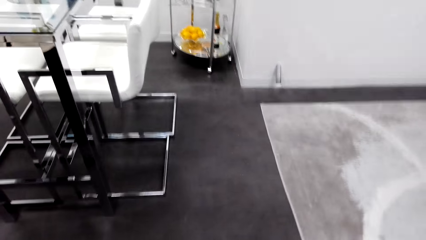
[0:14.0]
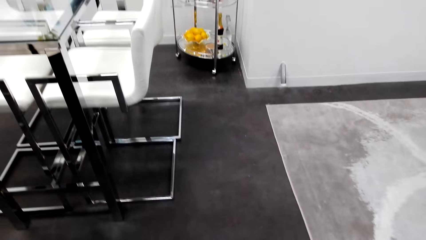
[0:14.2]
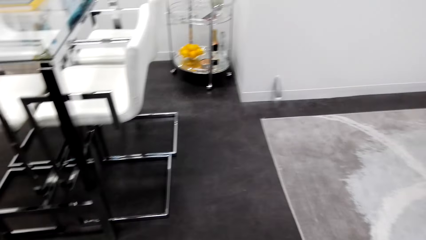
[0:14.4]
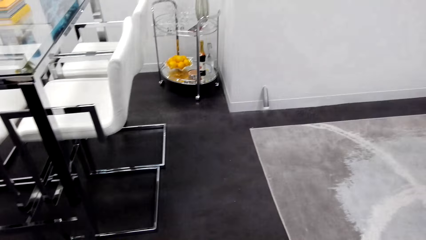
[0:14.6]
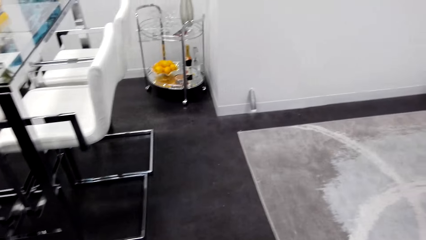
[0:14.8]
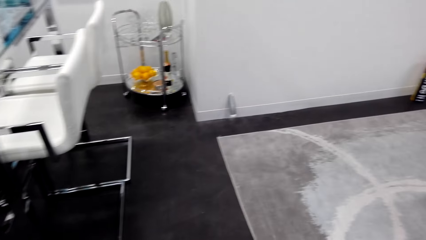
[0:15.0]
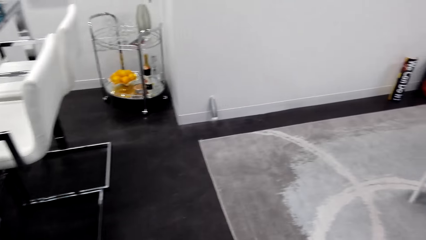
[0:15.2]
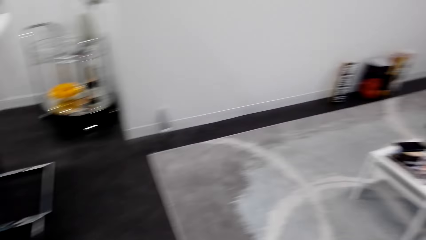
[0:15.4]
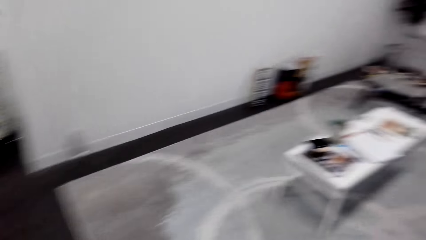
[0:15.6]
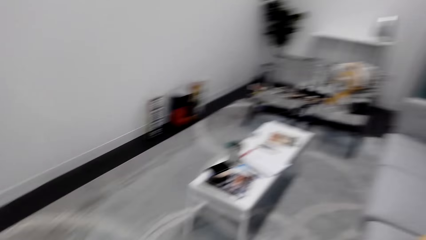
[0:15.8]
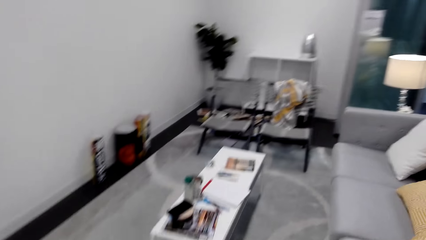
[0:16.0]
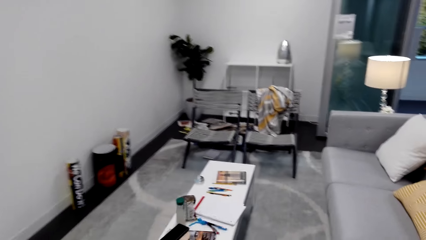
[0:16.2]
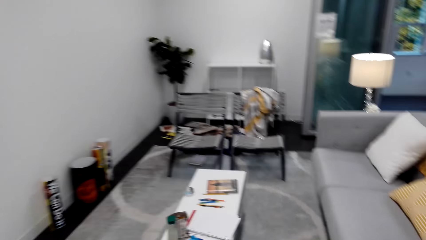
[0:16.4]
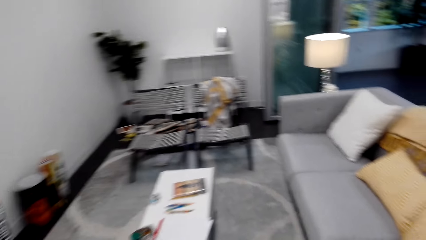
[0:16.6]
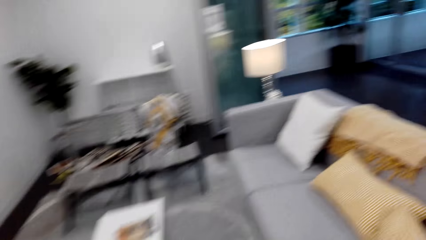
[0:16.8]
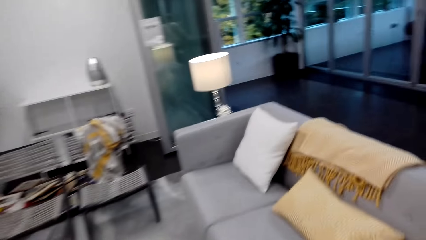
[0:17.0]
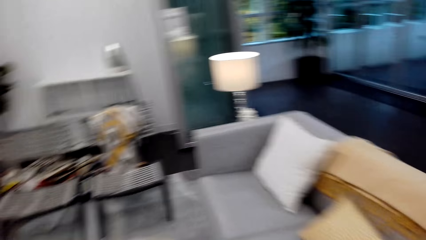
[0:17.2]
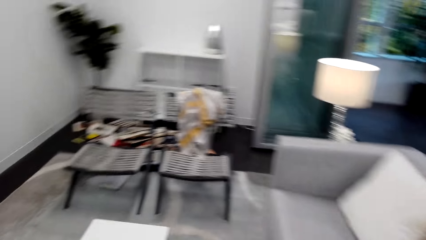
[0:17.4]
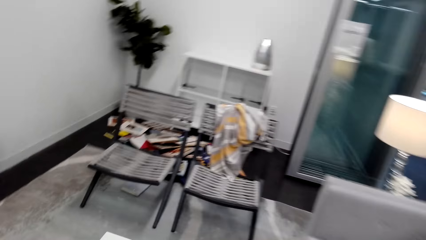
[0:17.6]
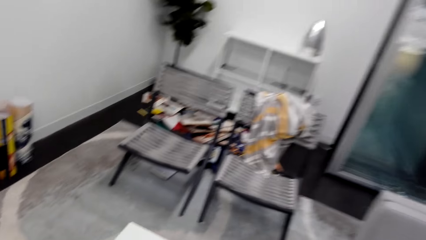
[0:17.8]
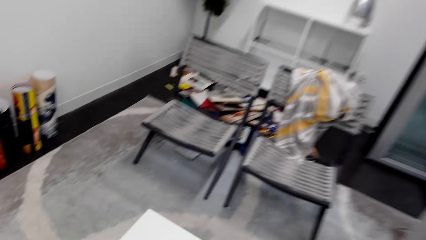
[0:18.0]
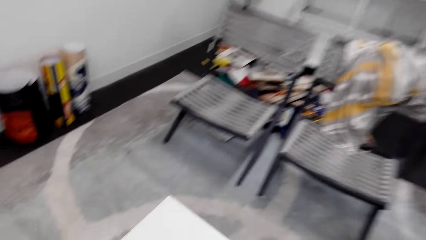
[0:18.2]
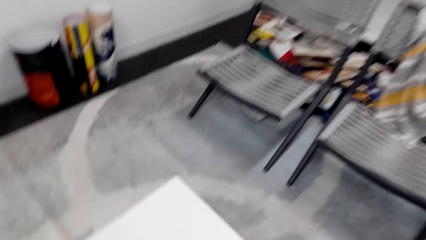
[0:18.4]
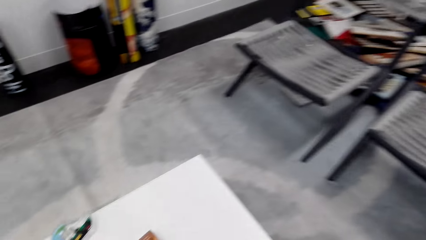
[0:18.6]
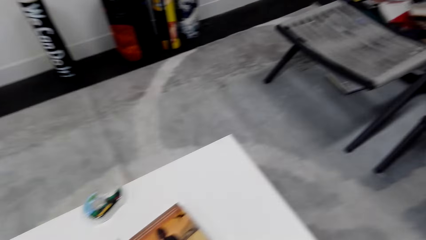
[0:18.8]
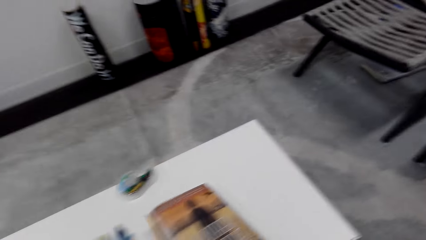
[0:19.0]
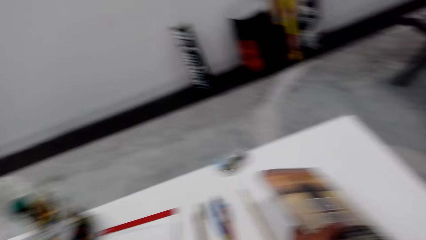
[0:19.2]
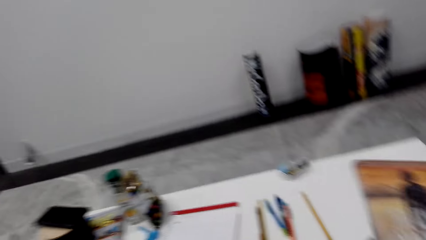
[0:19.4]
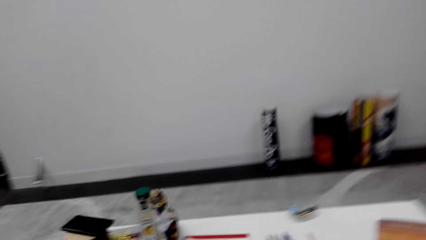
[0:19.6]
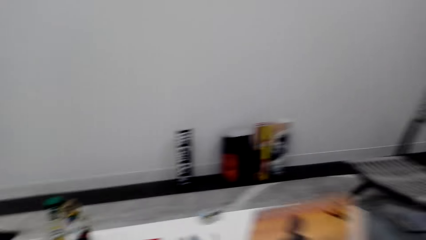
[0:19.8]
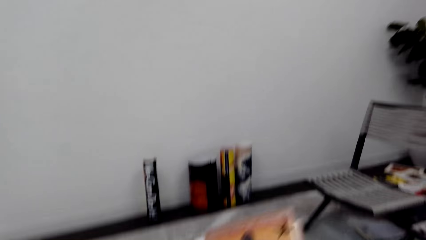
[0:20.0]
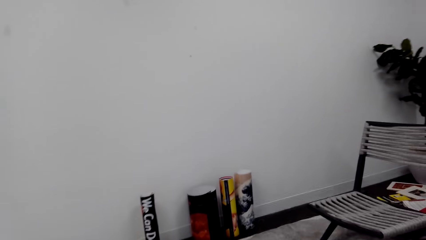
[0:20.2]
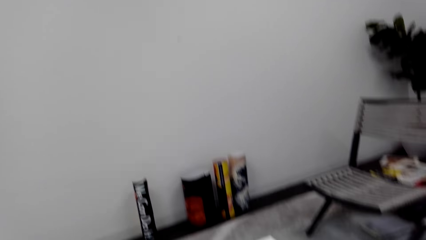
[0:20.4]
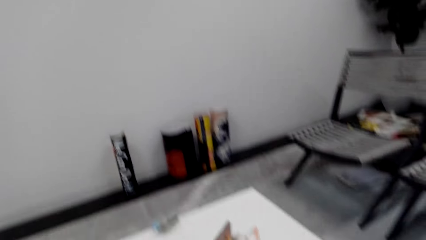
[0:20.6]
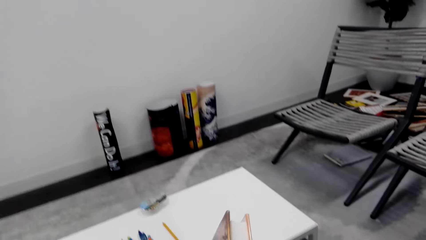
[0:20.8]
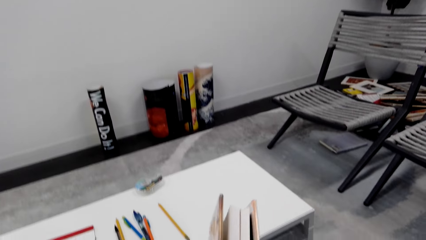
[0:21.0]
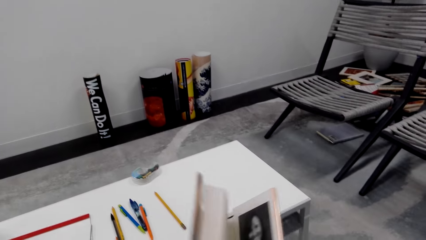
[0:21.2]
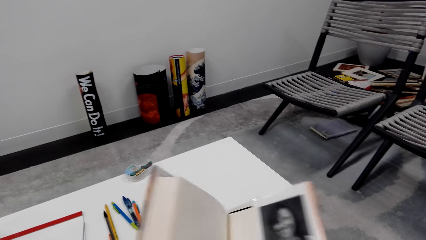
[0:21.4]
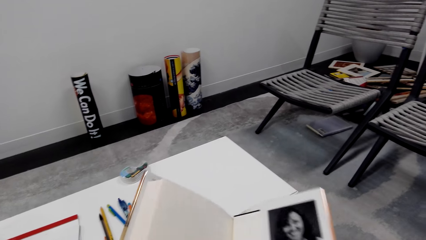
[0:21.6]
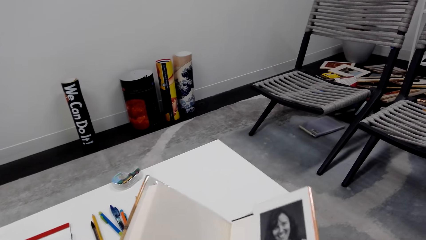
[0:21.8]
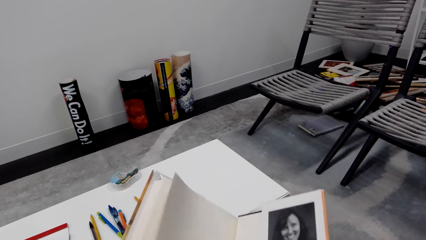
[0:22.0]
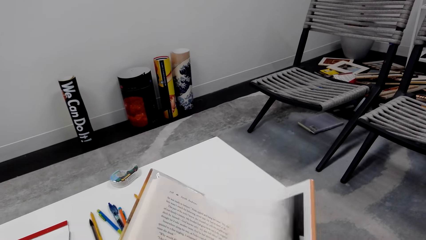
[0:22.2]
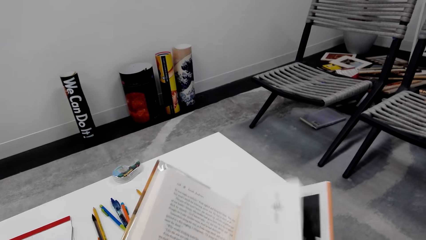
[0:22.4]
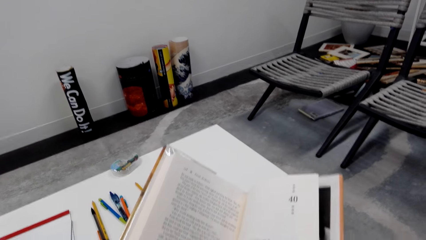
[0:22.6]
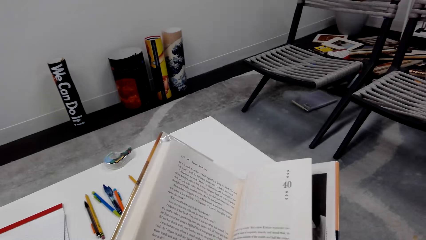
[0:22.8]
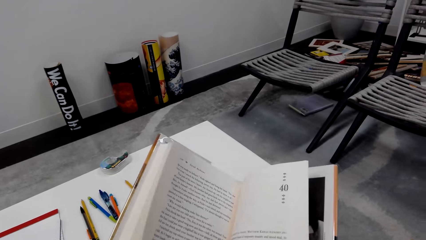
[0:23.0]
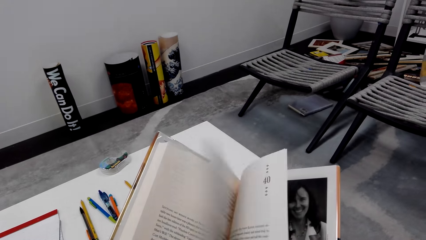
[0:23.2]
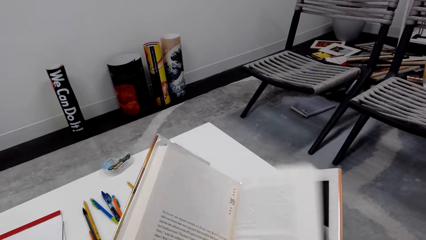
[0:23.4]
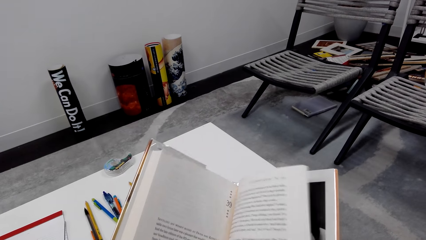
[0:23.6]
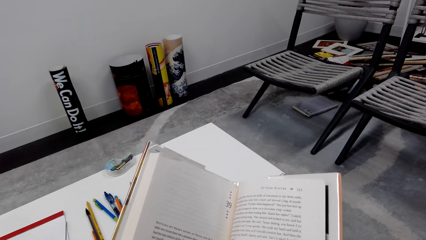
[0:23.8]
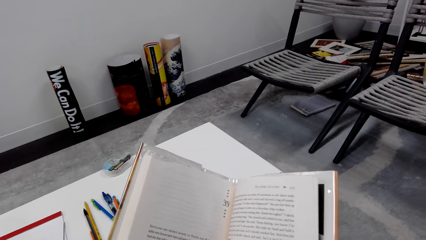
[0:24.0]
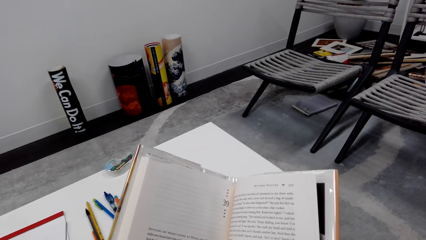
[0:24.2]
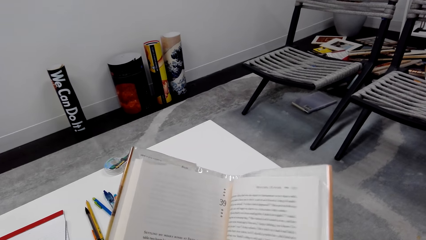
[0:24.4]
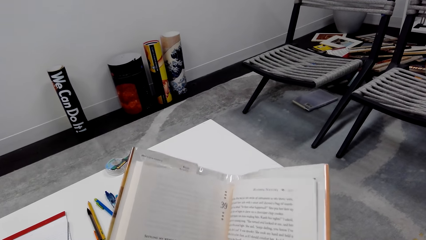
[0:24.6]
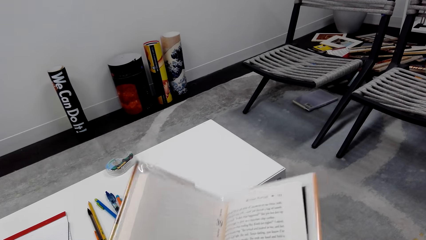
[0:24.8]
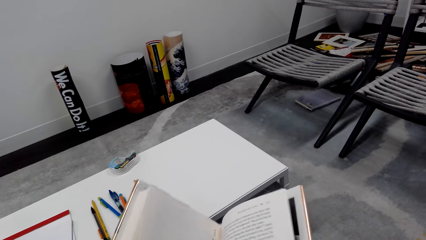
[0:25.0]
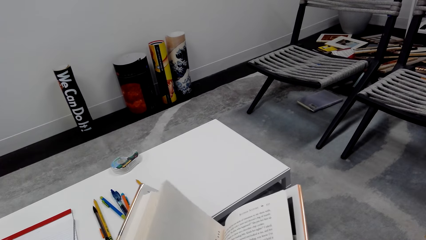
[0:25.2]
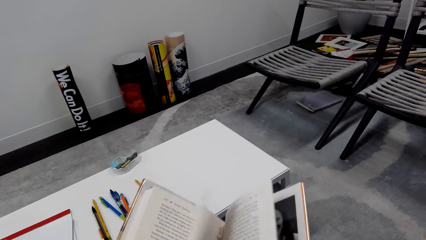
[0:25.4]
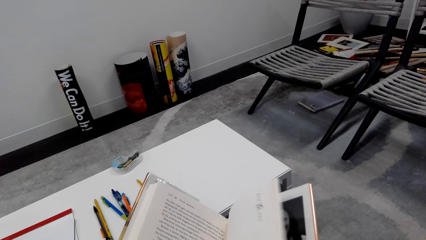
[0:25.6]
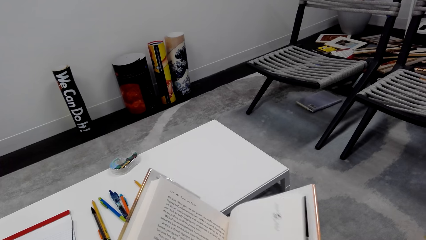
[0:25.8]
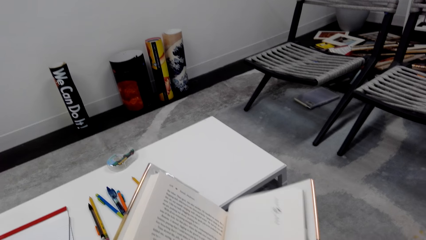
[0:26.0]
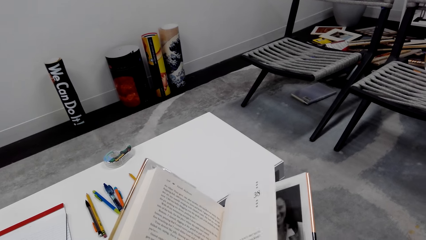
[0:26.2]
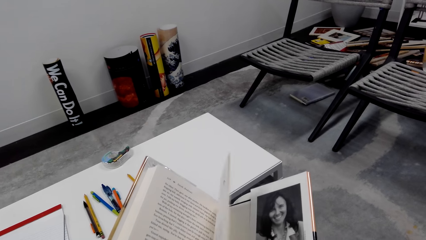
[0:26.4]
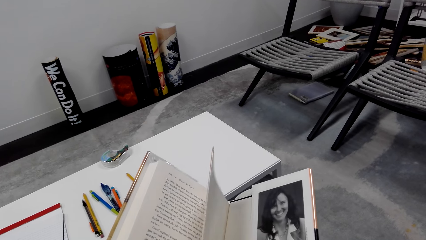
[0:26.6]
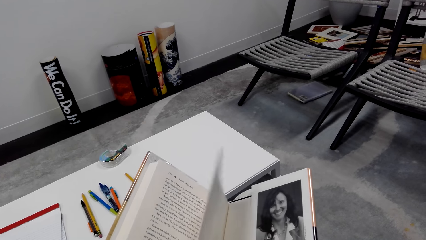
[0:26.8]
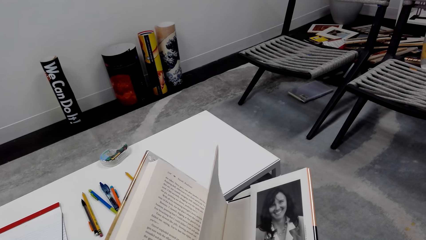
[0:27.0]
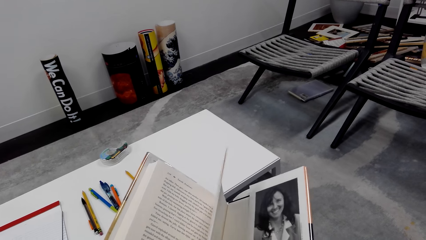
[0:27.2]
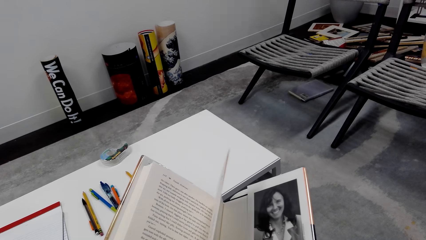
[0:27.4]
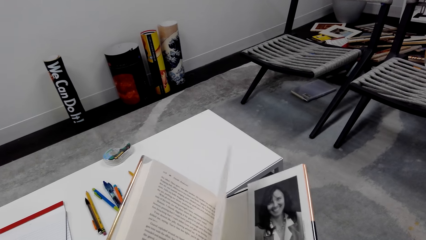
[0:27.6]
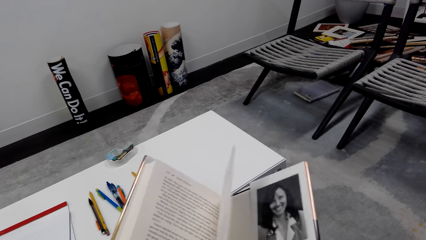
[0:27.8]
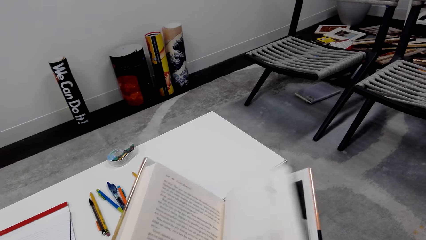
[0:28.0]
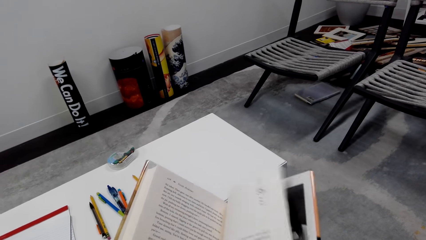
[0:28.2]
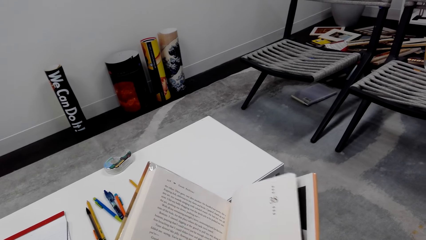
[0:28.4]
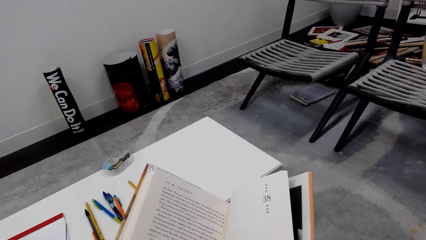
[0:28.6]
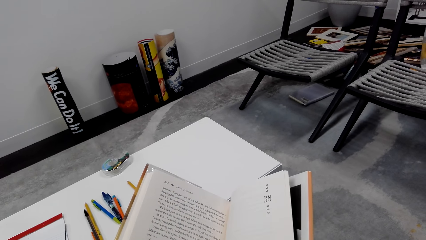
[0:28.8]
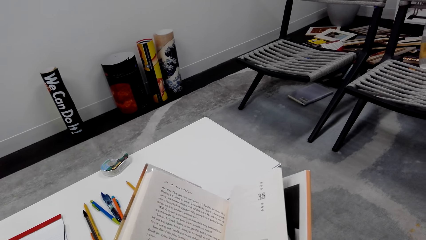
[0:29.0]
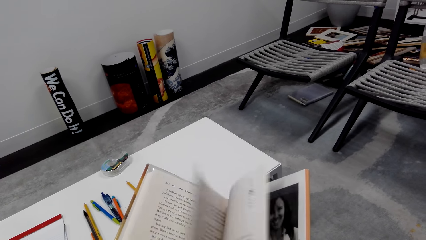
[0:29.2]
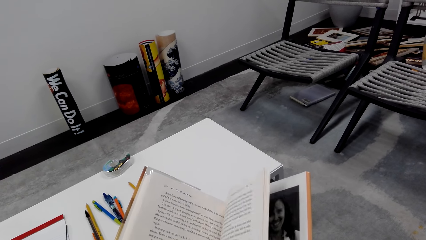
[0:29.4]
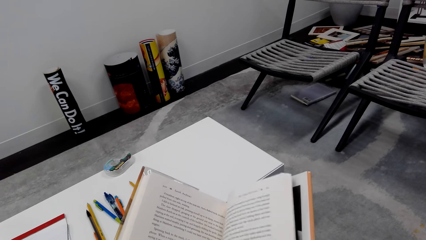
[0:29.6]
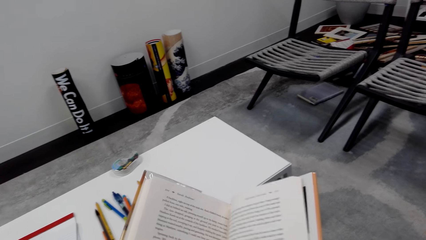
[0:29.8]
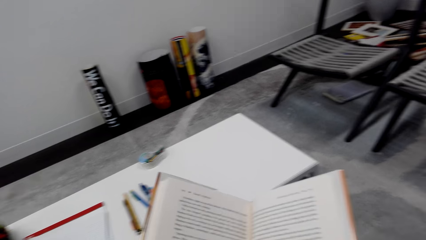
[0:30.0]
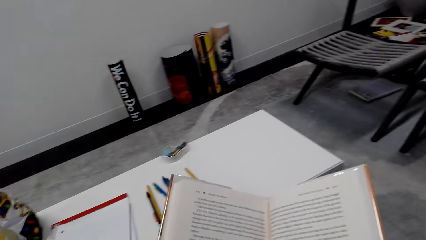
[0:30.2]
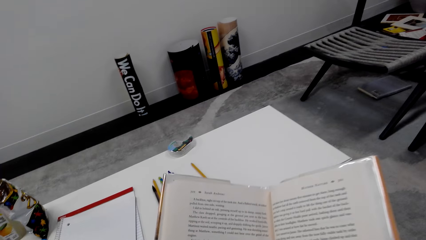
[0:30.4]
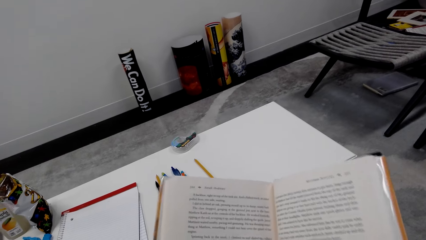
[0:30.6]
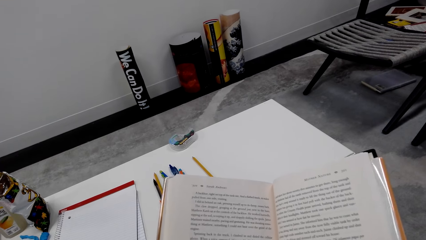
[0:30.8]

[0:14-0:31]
The camera wearer moves in the room. They pick up the book. They sit on the couch. They flip the pages.
